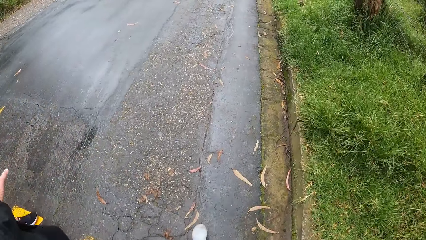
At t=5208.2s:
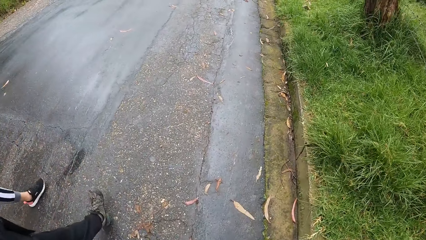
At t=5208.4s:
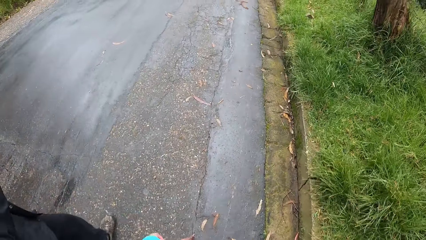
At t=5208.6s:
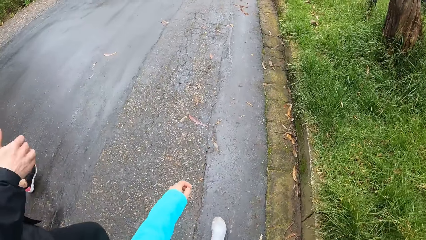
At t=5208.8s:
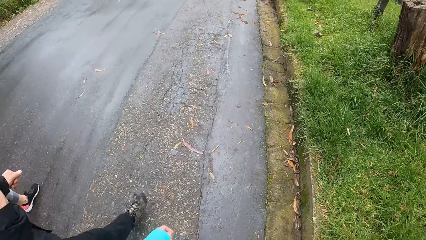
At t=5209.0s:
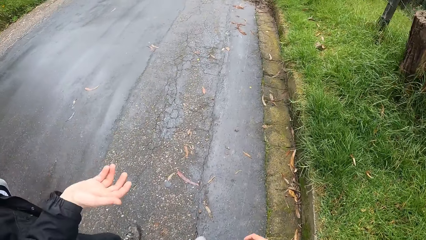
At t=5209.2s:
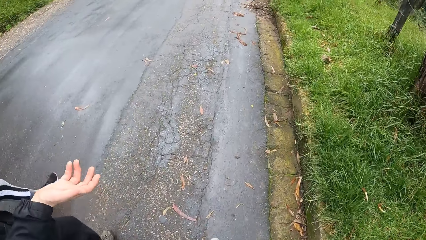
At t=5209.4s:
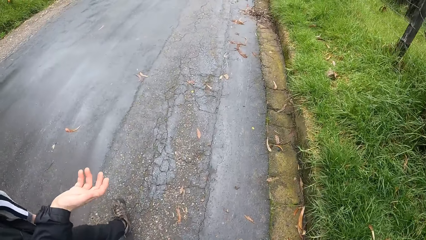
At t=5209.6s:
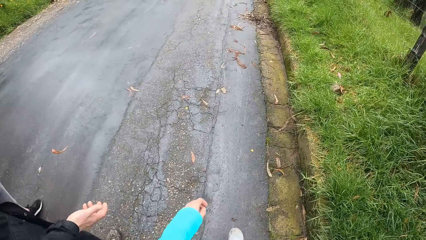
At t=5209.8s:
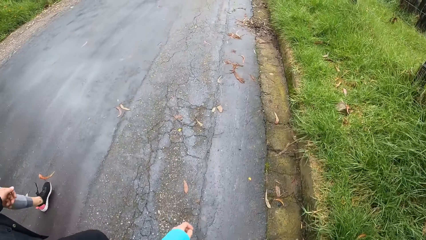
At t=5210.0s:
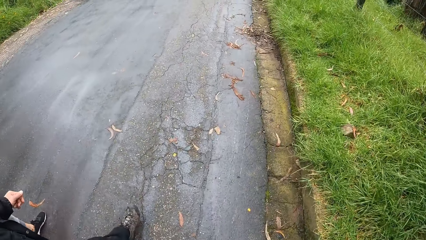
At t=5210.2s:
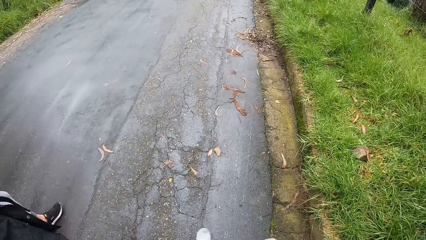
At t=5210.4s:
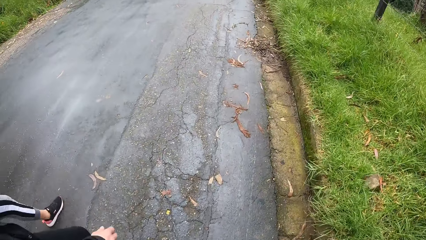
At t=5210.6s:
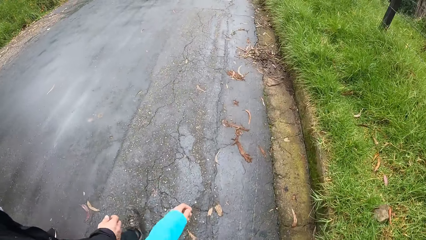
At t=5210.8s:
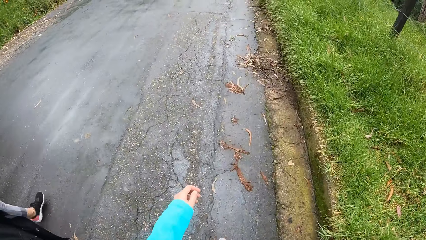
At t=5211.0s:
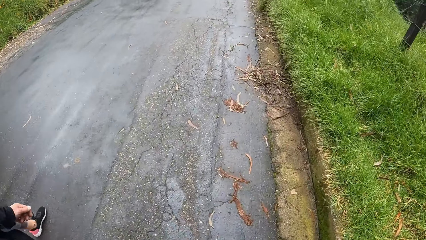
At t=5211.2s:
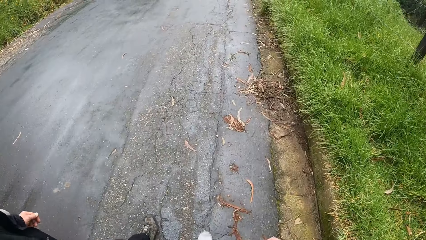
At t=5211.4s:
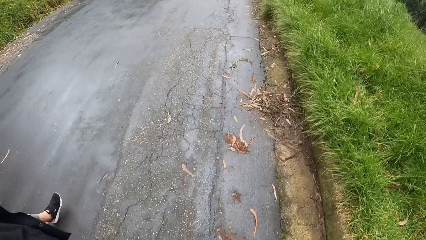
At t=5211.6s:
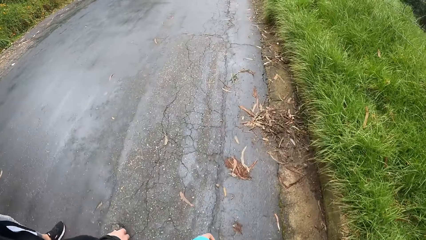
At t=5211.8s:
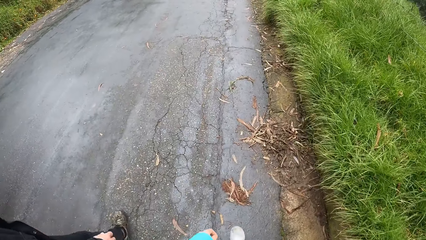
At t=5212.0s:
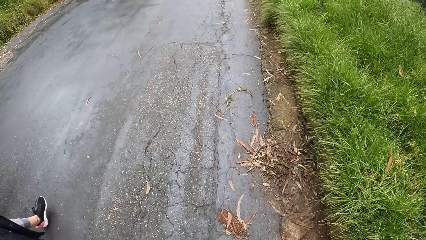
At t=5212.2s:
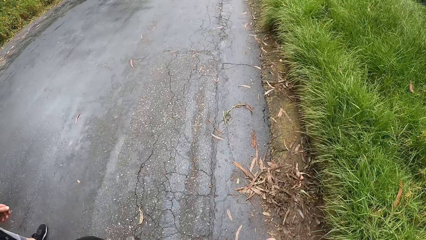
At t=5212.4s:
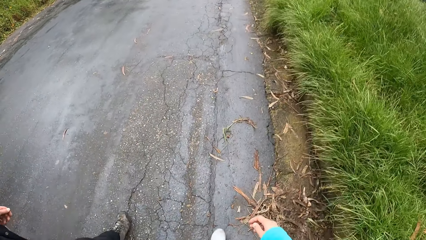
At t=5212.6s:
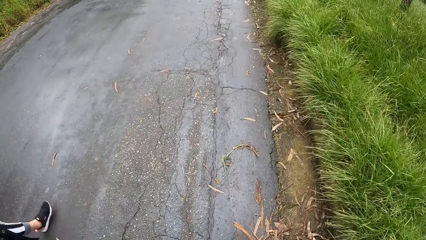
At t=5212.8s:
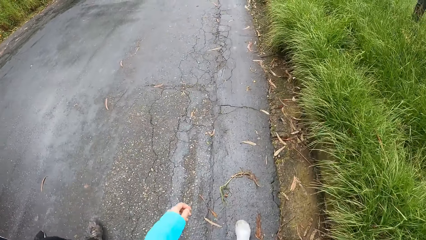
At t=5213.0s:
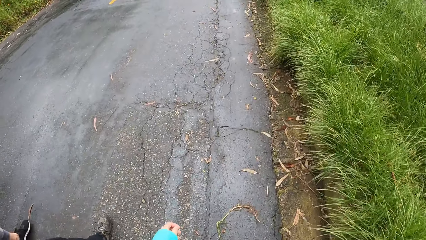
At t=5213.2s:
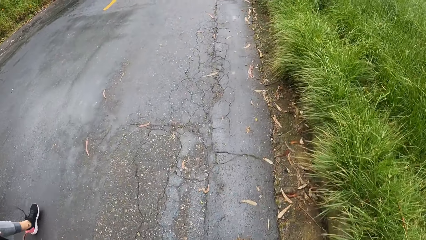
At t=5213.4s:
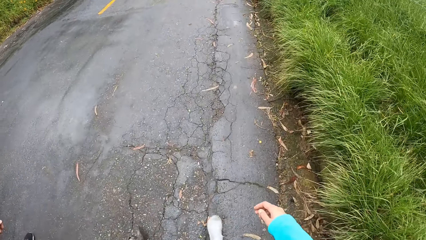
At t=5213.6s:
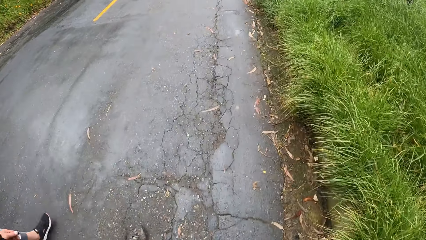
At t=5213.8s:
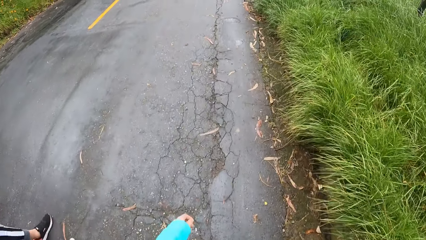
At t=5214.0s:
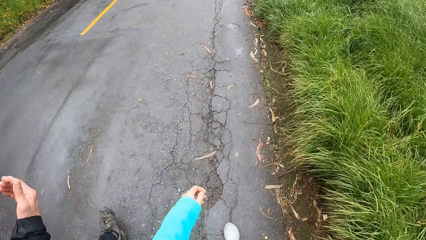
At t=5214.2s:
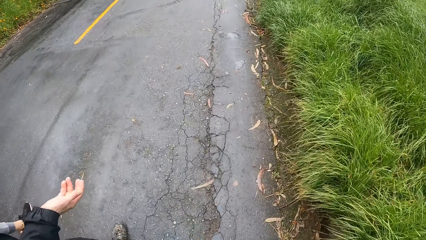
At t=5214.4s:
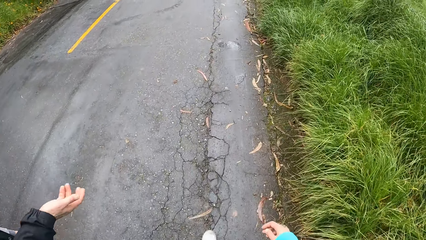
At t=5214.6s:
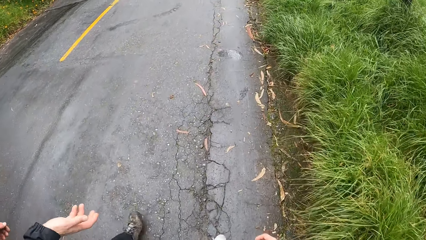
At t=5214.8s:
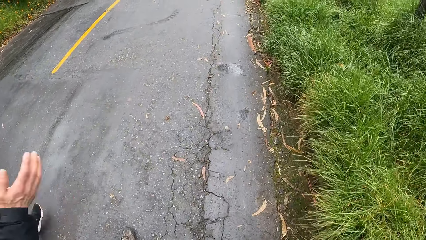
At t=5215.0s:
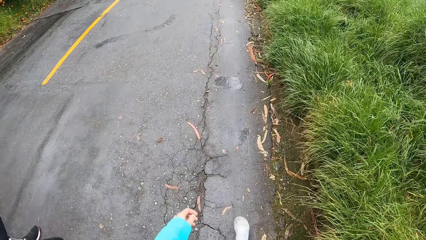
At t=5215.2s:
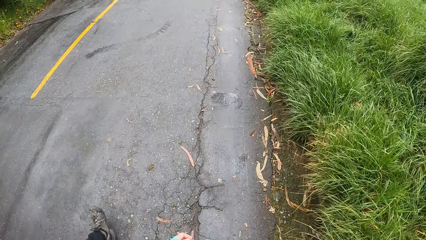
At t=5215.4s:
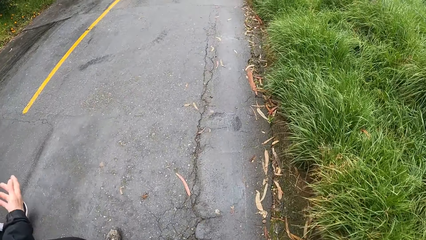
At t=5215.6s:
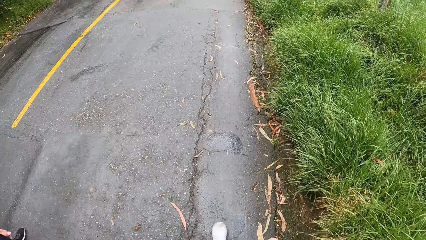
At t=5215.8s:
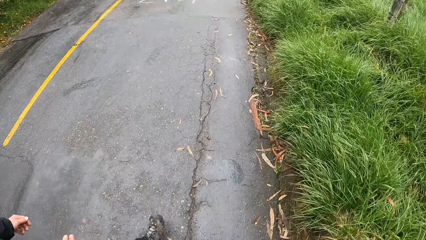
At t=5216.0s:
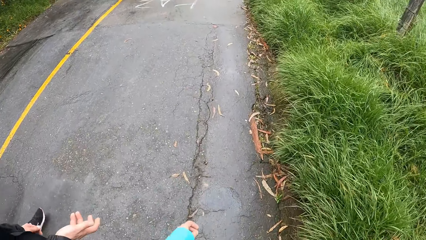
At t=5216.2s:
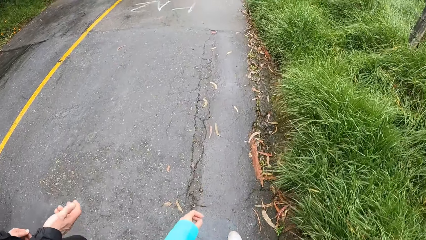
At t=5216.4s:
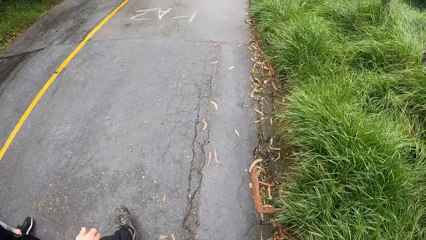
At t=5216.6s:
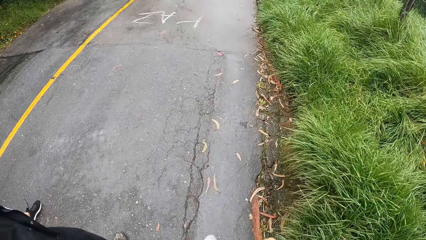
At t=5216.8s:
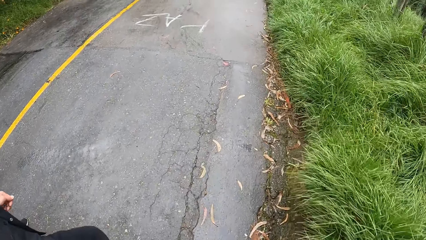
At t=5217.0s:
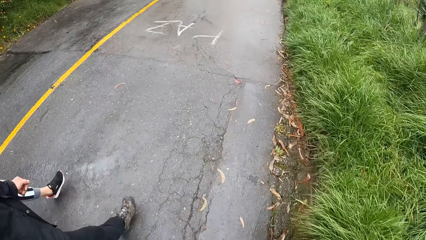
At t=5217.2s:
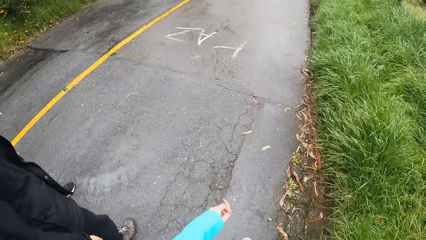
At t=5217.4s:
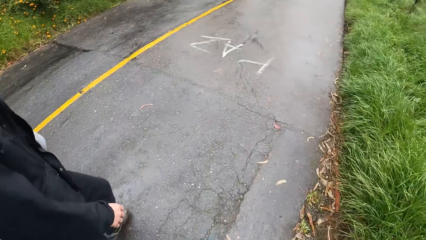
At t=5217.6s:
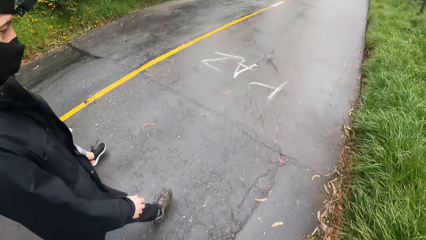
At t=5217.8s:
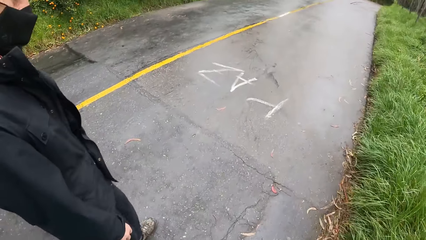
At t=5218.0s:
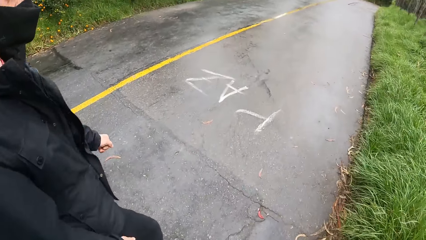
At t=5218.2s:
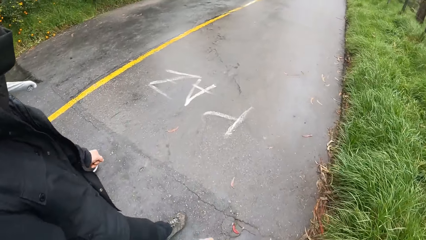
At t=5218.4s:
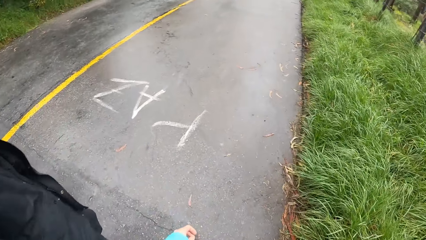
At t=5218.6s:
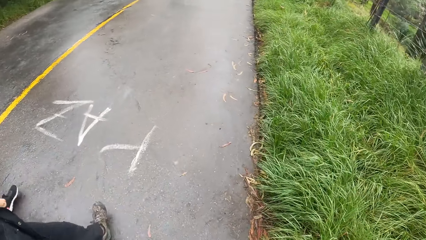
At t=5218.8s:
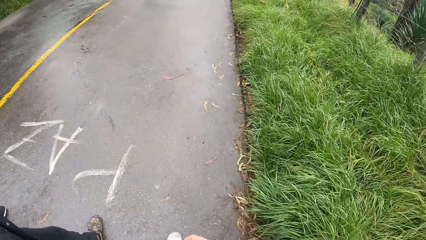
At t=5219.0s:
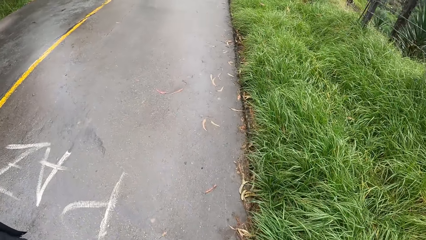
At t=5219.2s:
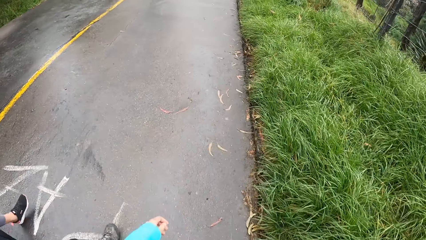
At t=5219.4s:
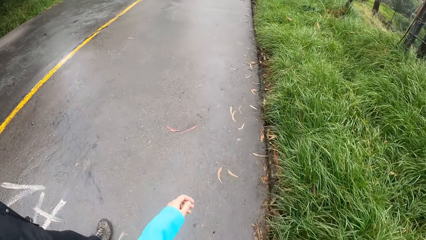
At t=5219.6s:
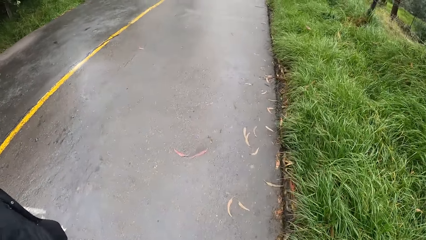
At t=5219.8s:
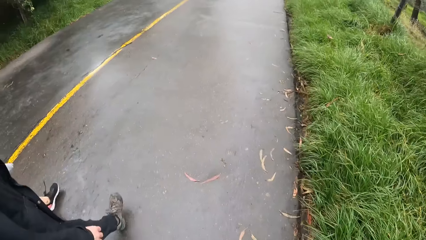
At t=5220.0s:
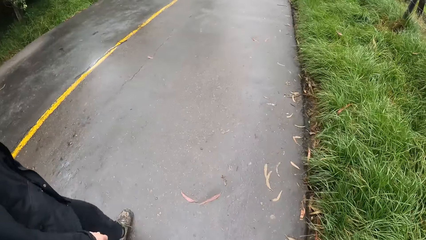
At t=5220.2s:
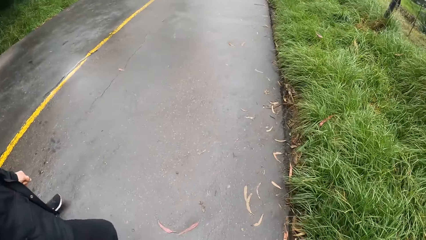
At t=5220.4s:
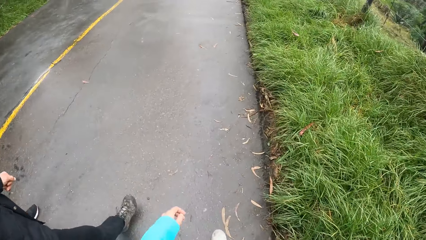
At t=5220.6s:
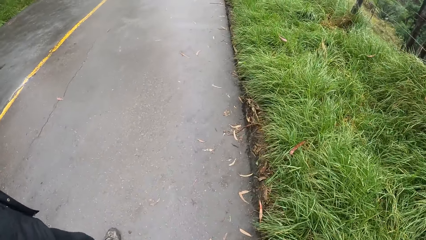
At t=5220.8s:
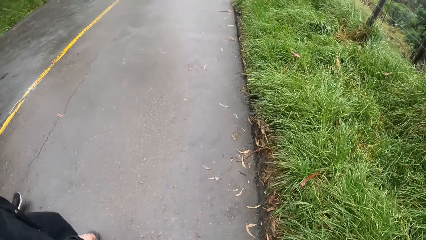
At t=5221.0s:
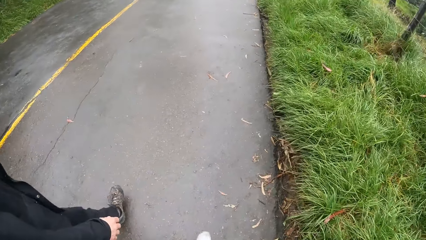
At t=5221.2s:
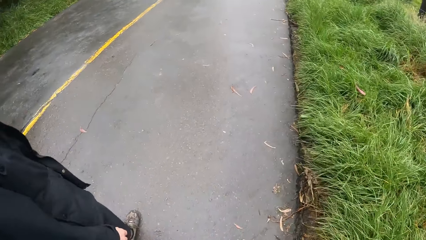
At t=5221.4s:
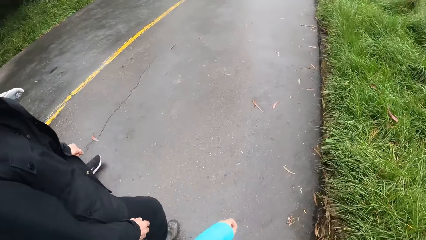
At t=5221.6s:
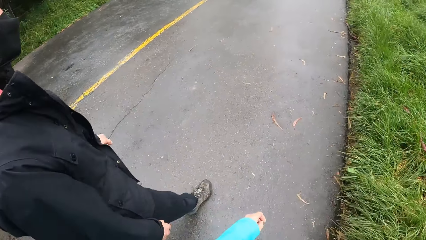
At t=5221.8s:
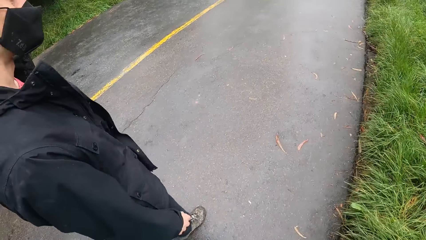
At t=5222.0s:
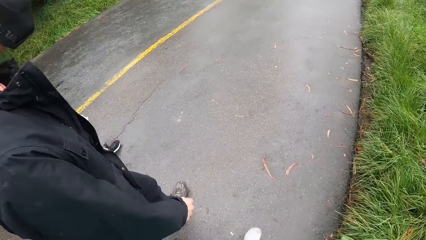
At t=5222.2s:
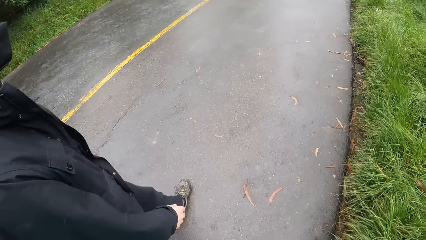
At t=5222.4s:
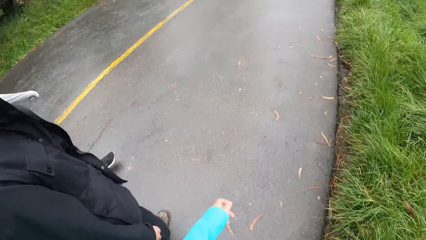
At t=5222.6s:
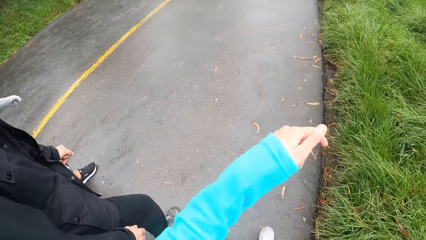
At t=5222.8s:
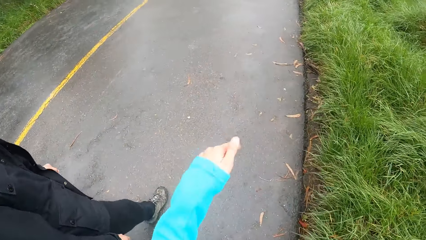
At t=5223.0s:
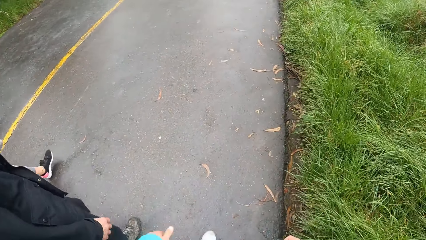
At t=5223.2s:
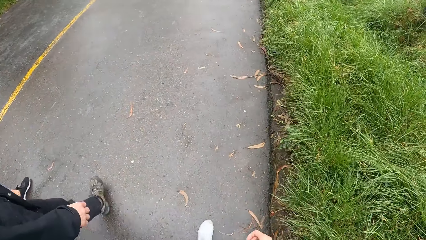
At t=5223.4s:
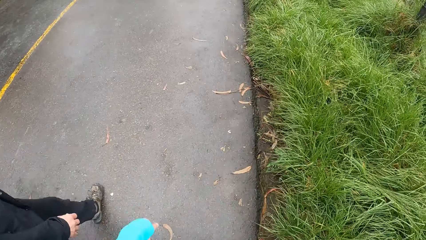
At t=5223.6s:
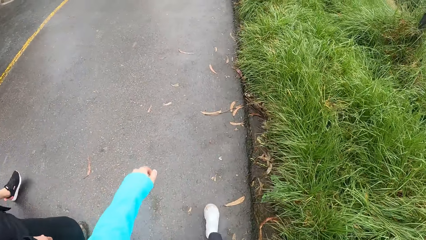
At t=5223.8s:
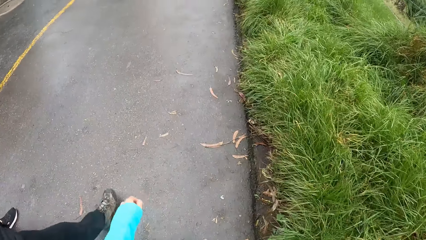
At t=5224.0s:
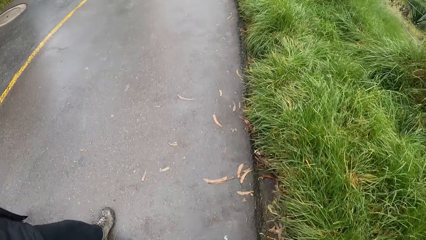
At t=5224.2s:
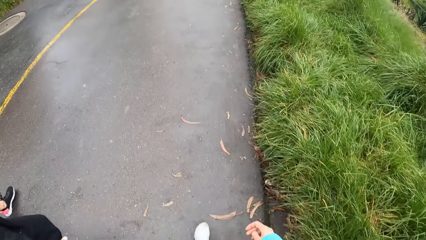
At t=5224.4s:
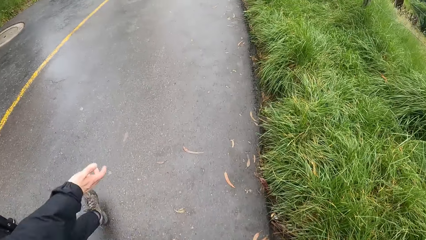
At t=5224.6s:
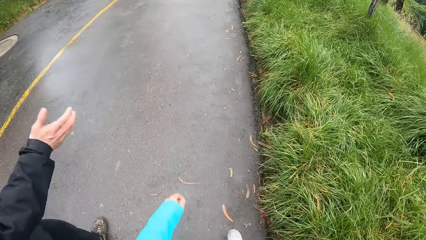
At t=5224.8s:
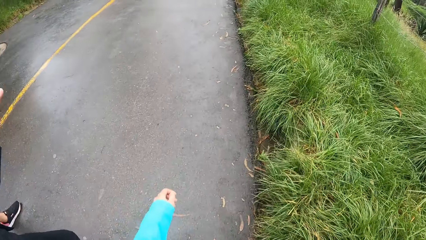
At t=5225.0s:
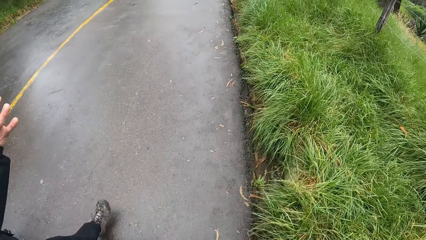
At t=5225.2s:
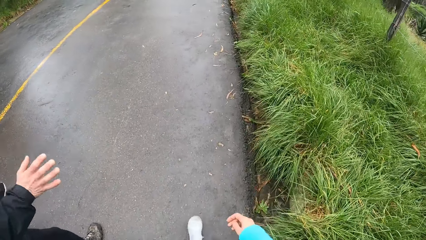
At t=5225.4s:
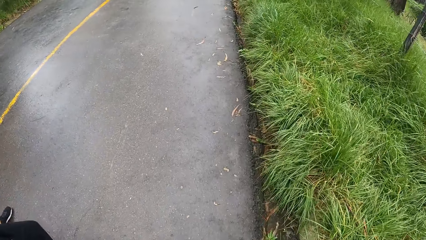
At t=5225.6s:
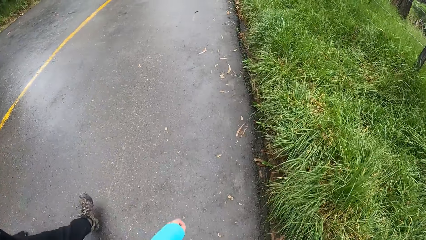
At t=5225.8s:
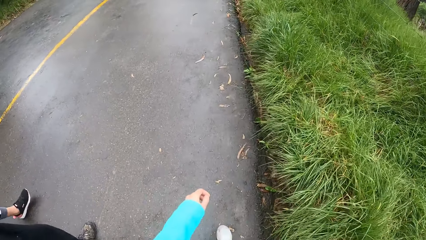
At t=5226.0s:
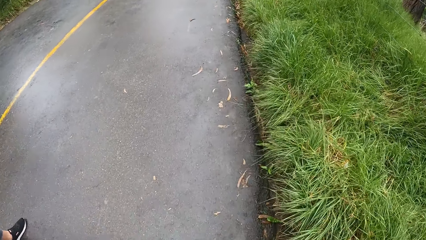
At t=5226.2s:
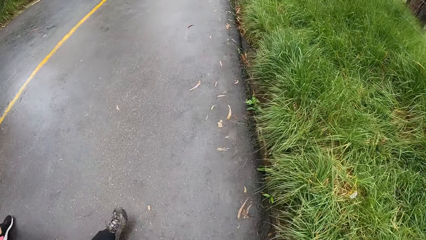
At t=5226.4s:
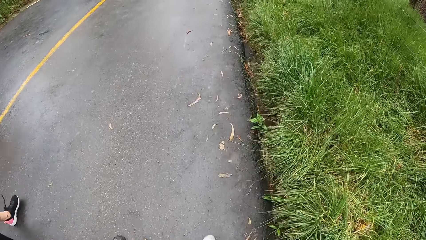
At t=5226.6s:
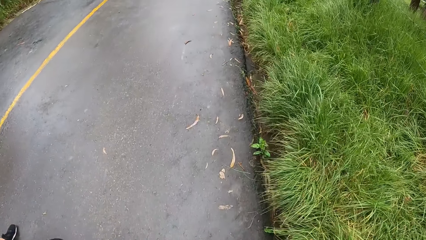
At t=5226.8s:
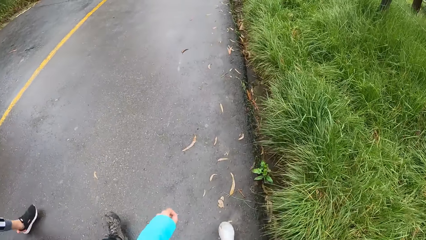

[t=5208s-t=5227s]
A man walks along the road. The camera wearer walks along the road with the man and a woman. The man gestures with his right hand. The camera wearer looks at the man. They look down. They look at the man. They look down. The man gestures with his right hand.
